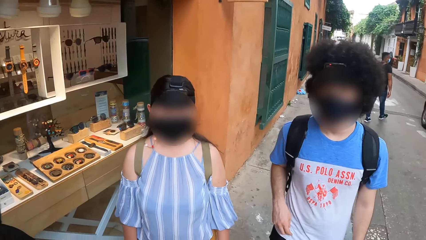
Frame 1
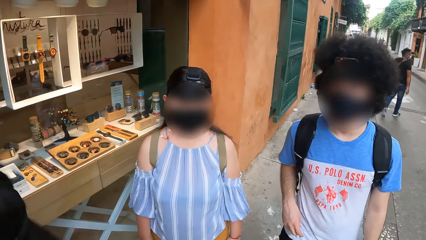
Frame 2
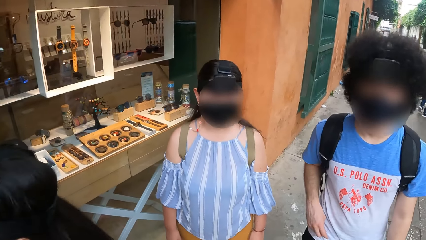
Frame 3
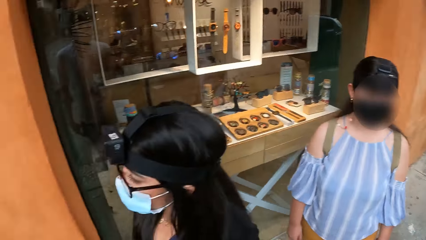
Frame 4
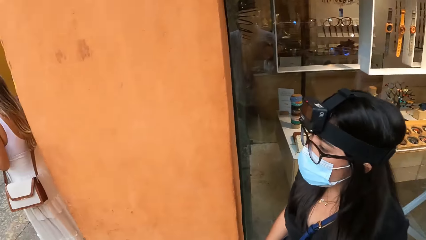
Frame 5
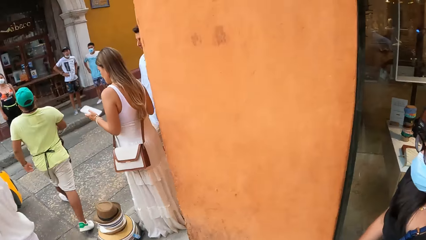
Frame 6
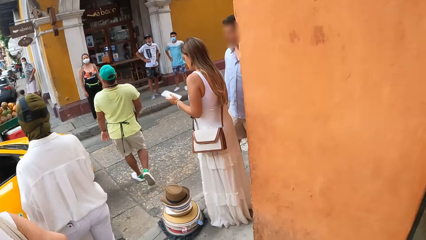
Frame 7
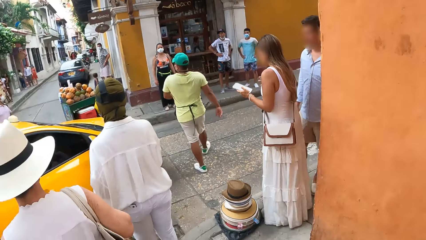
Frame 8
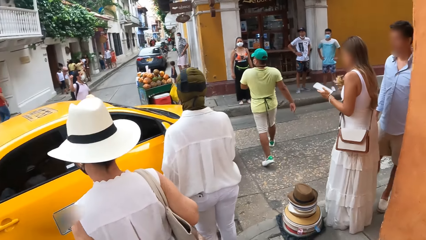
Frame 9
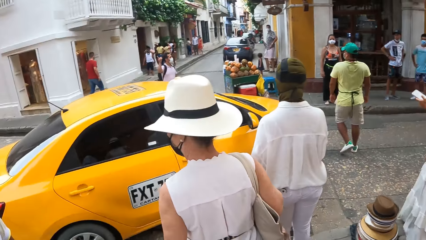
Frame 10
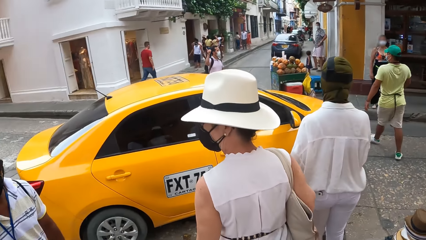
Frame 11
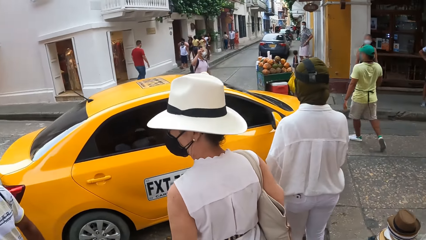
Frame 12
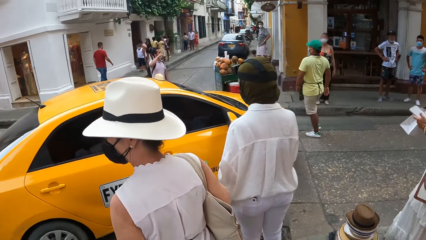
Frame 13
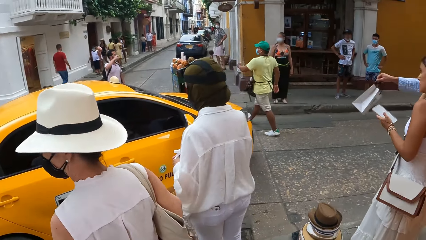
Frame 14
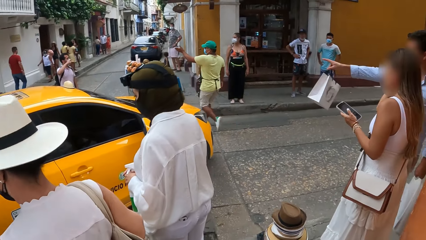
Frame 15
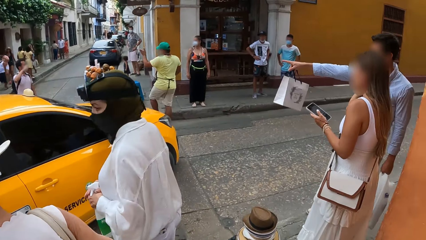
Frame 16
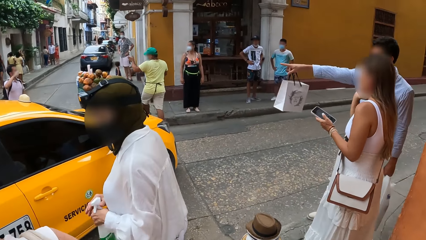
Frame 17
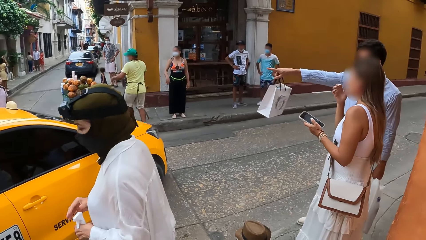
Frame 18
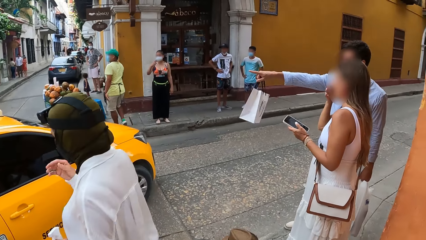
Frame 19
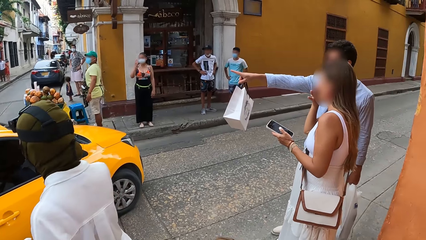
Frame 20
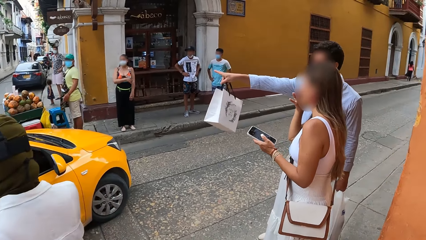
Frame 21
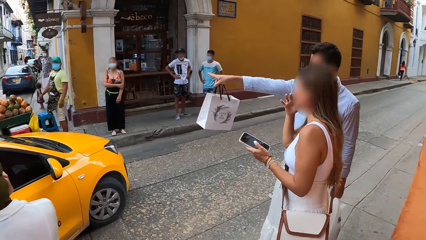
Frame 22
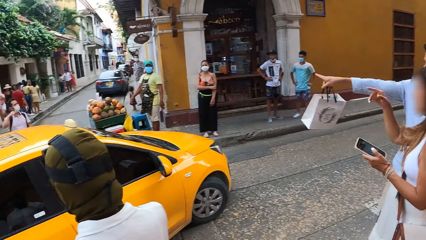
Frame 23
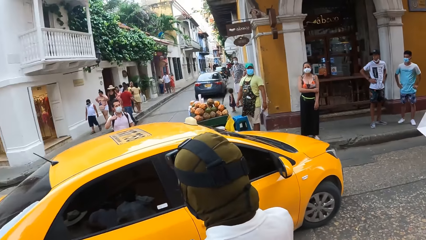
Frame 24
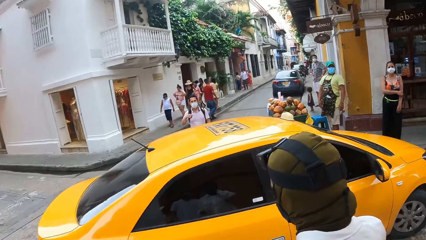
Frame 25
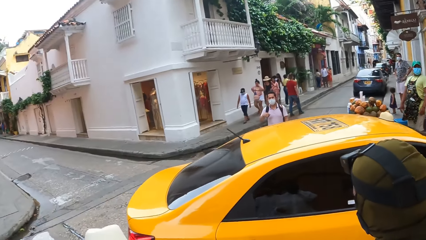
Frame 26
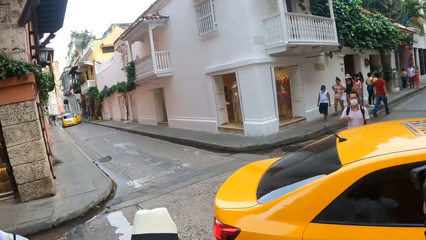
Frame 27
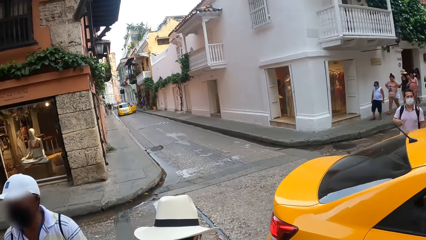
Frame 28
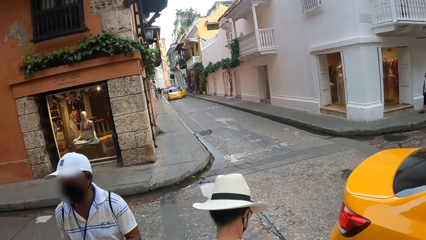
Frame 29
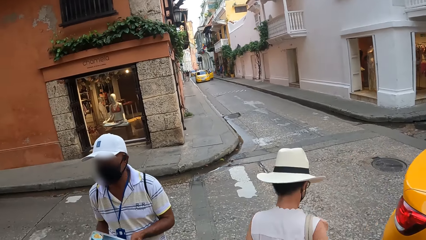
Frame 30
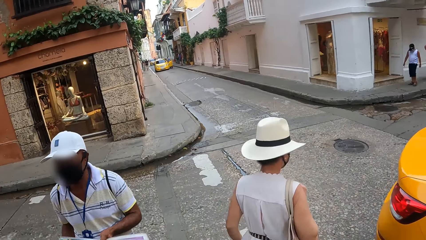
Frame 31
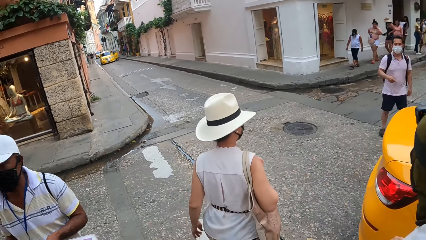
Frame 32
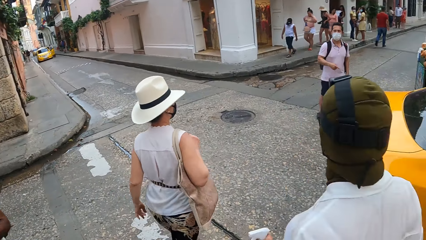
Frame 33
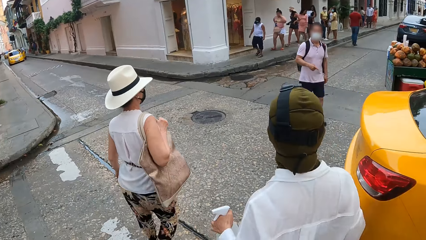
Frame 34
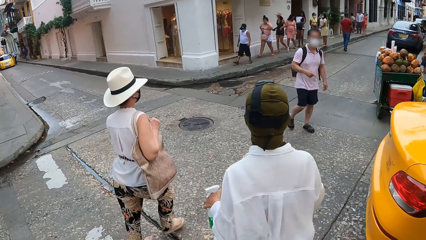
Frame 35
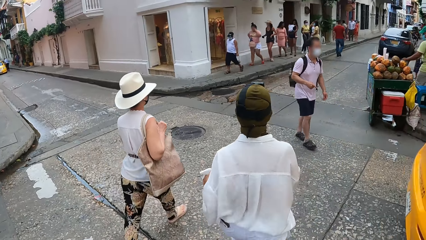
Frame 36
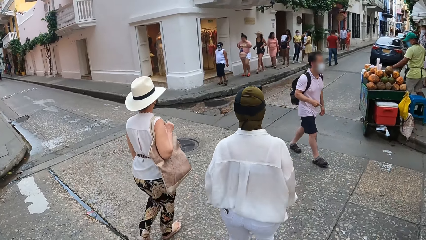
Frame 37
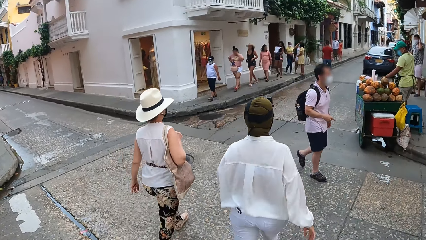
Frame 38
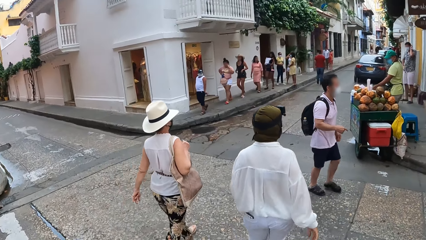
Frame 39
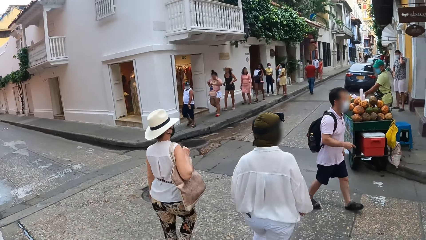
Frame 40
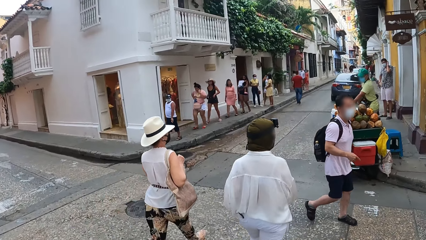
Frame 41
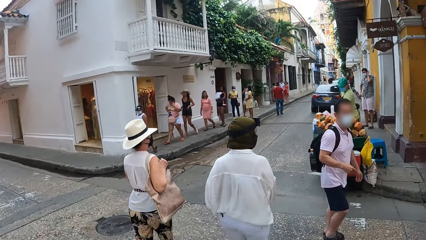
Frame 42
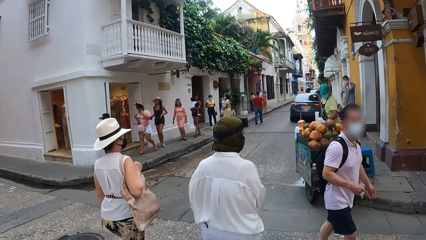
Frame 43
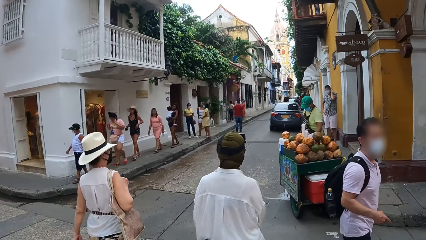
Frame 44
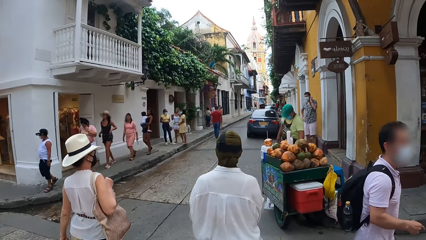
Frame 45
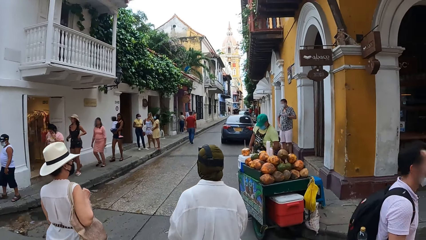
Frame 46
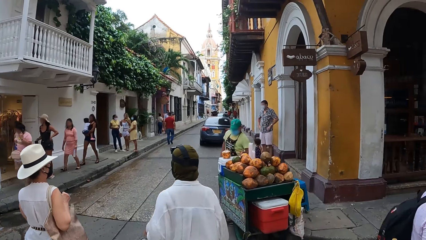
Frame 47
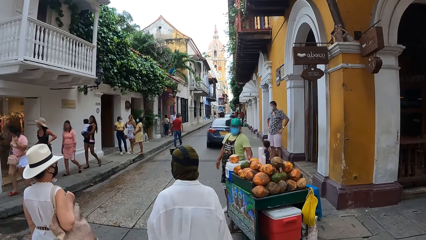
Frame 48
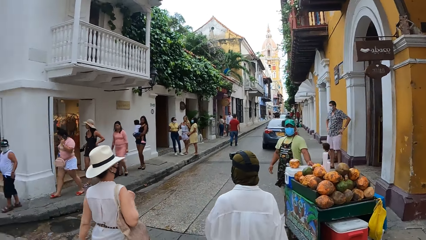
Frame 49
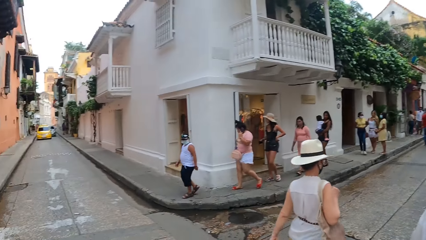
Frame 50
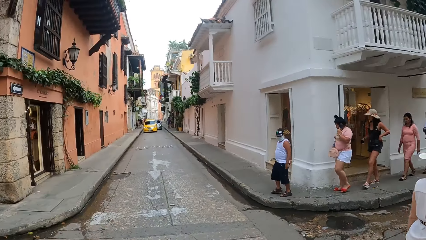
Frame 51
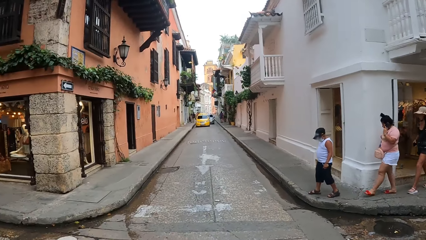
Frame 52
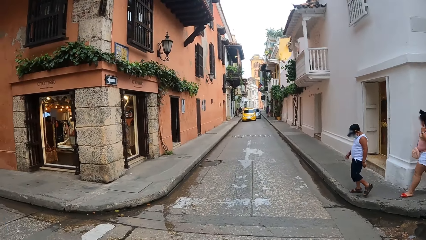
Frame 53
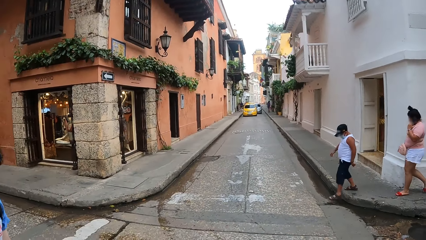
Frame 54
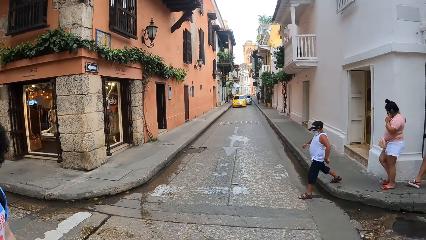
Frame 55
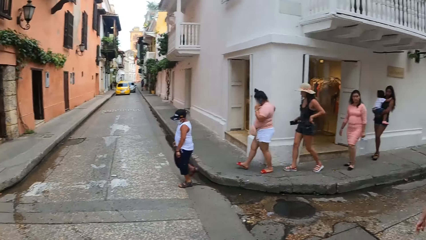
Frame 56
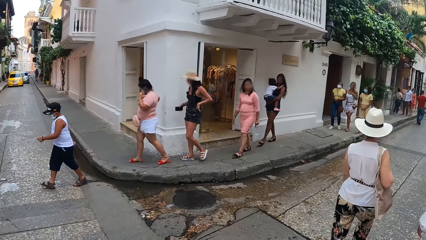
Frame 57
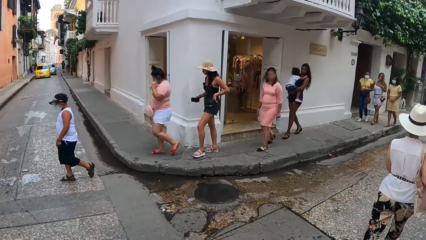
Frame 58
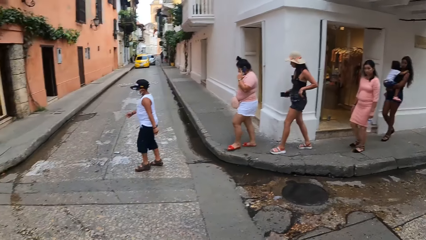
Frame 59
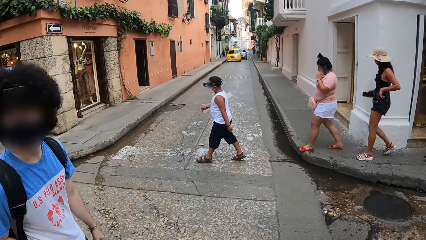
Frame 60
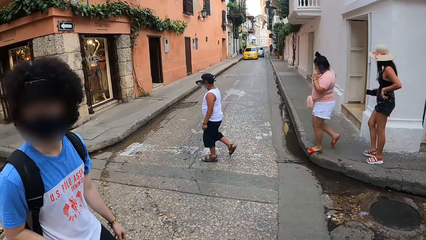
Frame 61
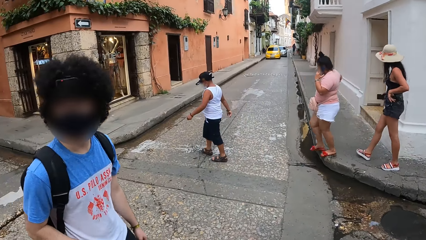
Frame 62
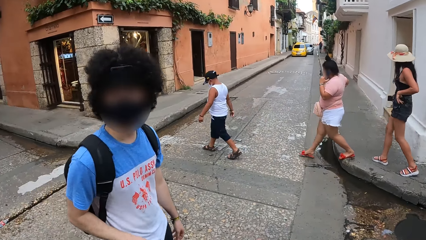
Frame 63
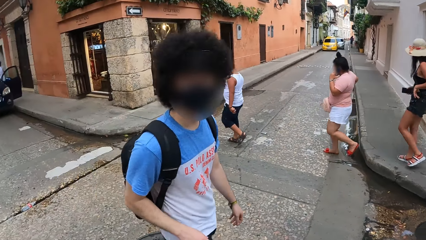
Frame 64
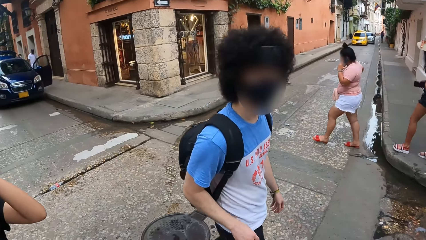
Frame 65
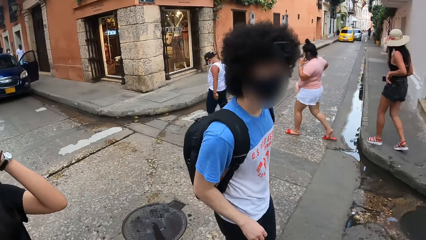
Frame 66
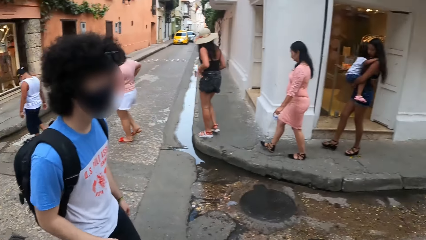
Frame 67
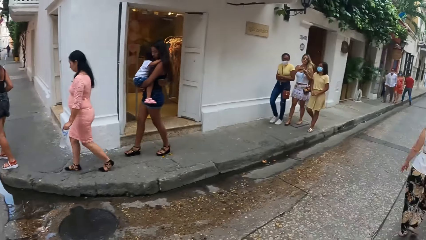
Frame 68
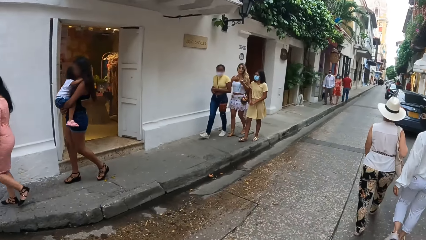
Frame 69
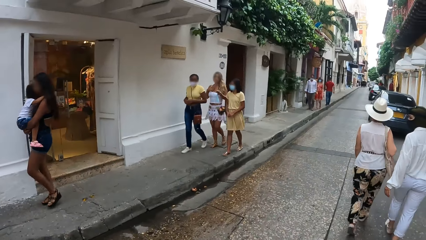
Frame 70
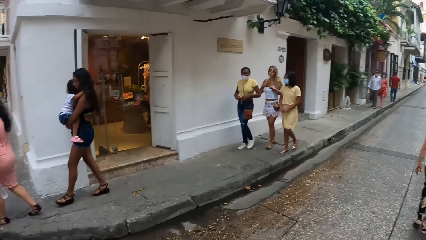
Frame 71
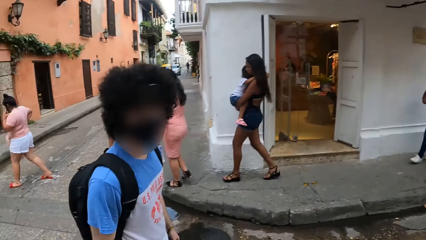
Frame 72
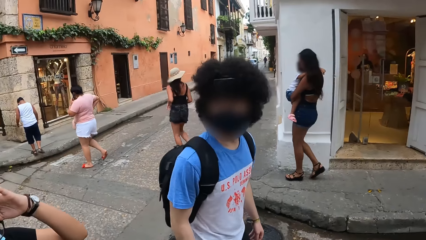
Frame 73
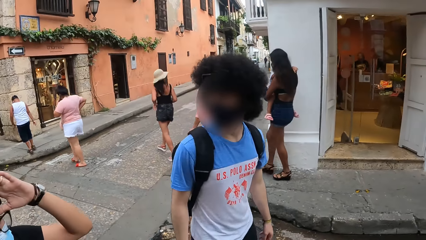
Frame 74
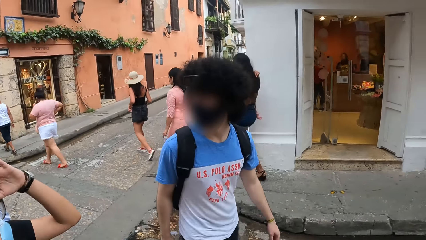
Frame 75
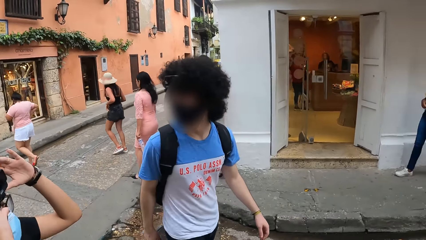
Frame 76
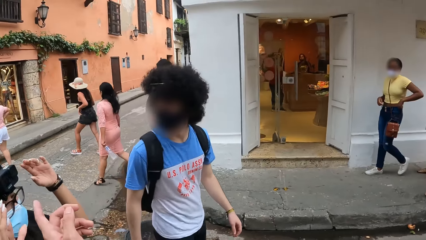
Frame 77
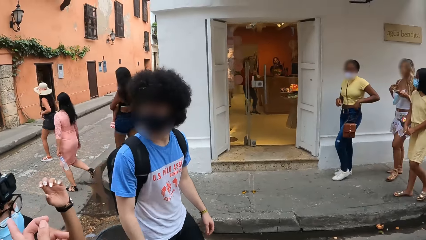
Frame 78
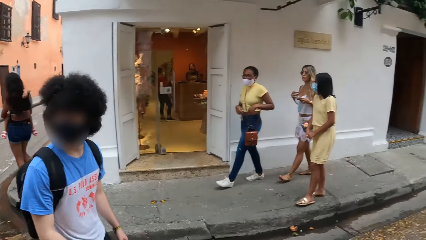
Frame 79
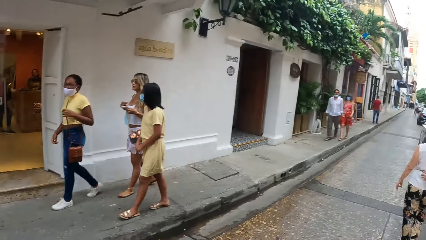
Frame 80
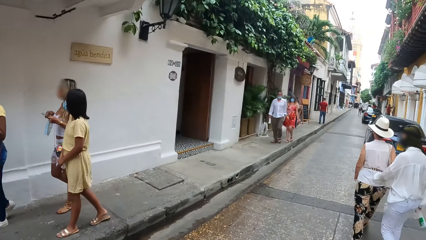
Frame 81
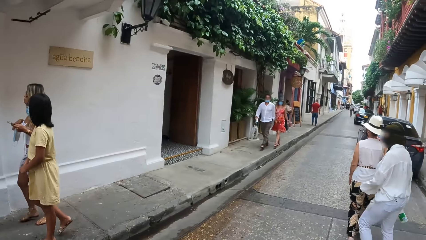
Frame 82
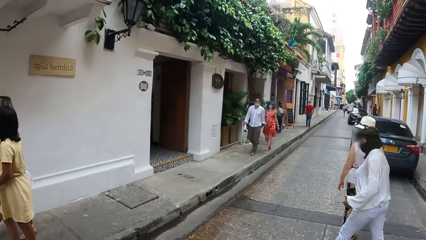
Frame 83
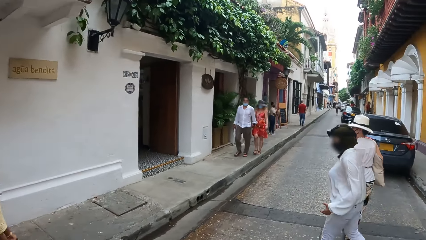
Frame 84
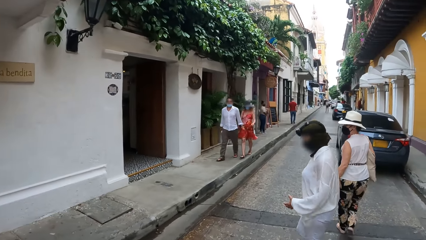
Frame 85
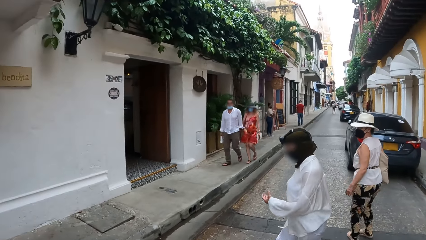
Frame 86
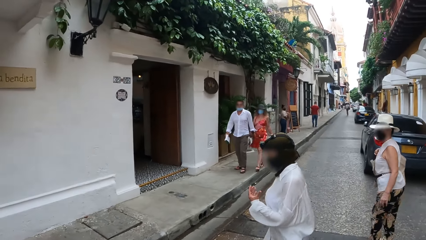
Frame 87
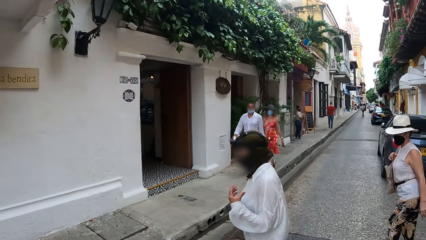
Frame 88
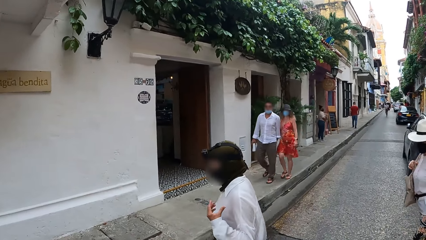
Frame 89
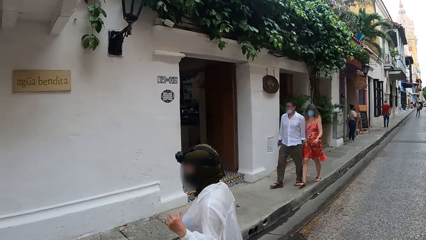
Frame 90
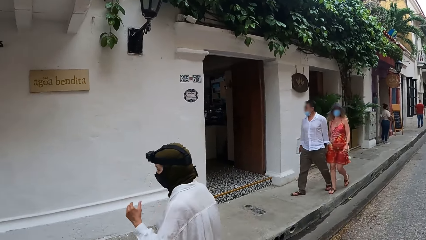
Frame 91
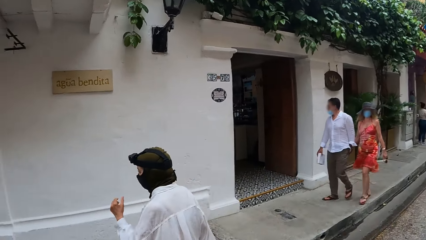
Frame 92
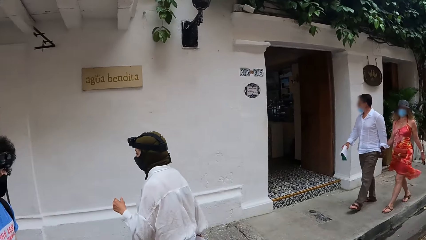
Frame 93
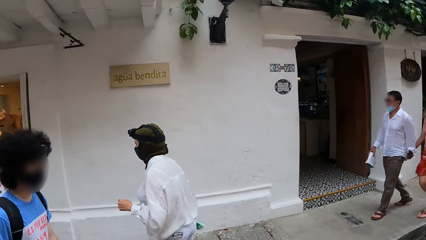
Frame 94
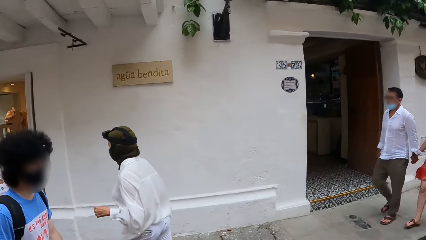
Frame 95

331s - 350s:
The camera wearer looks around. A lady walks around. Another lady walks around. The camera wearer walks around and looks around. A man walks around. The camera wearer walks around.
